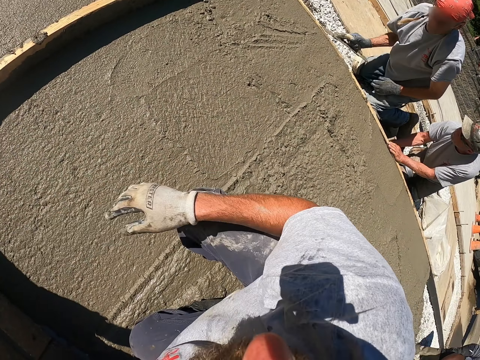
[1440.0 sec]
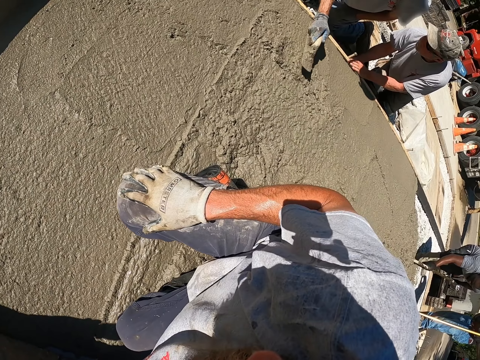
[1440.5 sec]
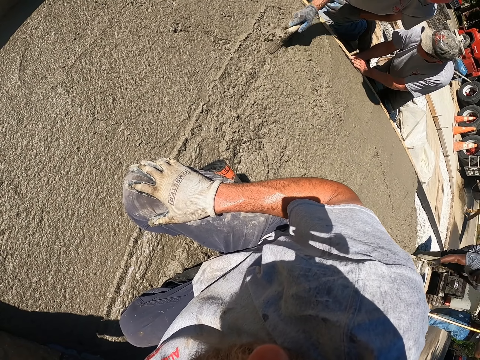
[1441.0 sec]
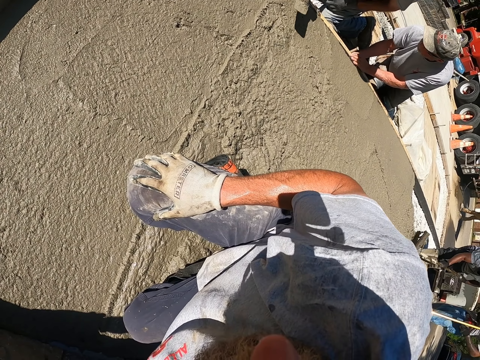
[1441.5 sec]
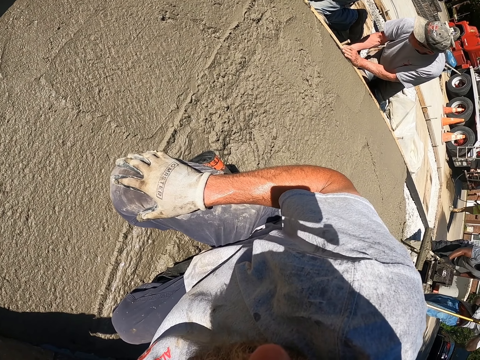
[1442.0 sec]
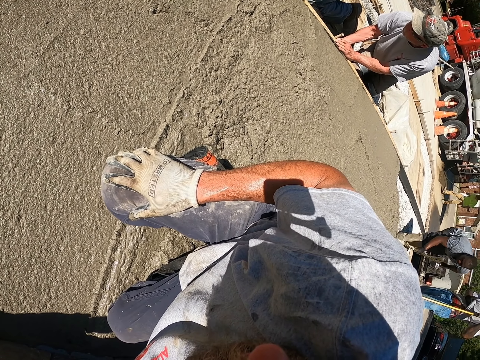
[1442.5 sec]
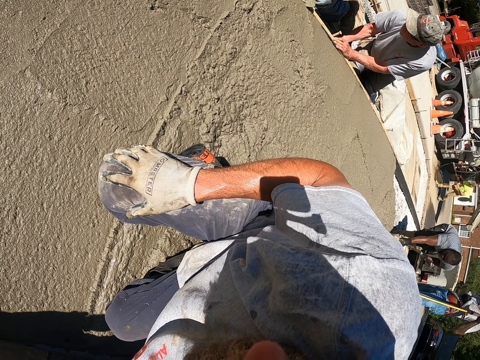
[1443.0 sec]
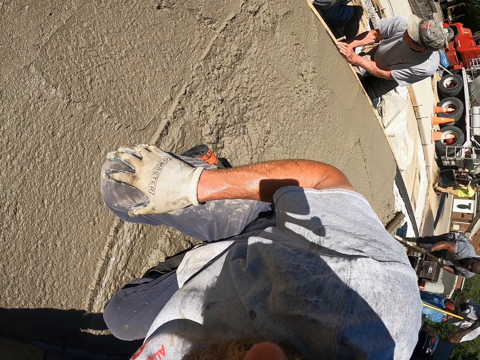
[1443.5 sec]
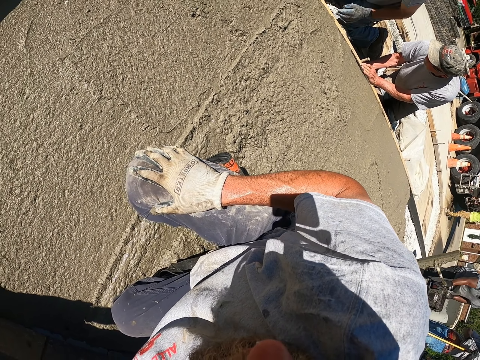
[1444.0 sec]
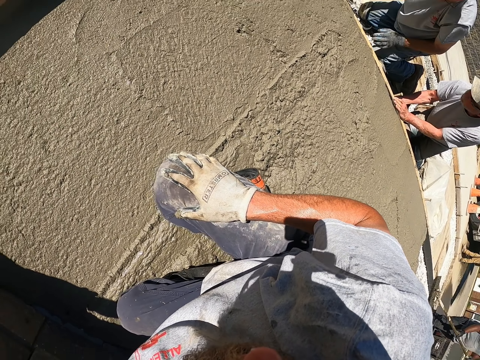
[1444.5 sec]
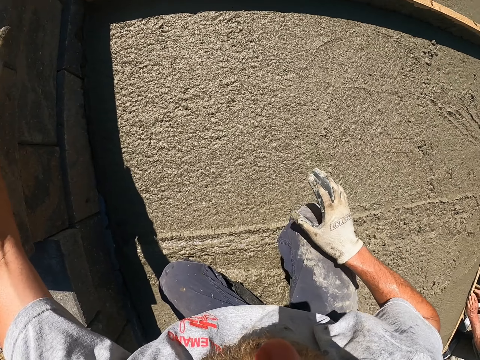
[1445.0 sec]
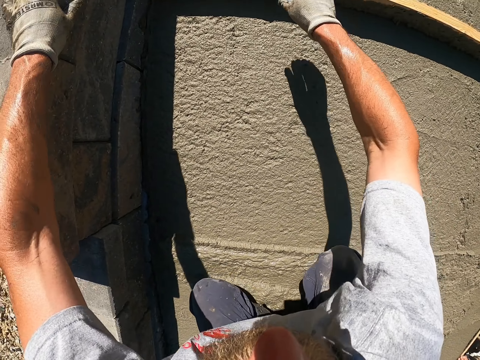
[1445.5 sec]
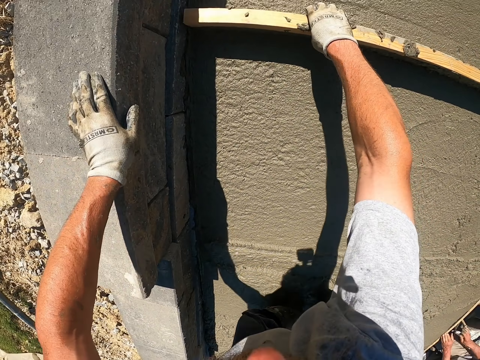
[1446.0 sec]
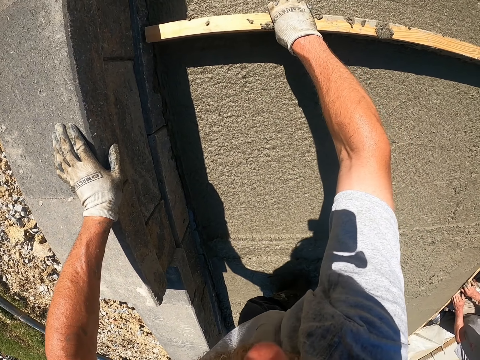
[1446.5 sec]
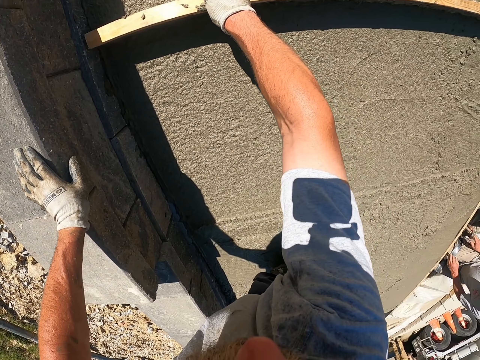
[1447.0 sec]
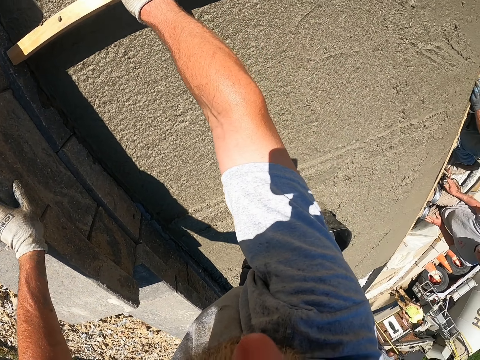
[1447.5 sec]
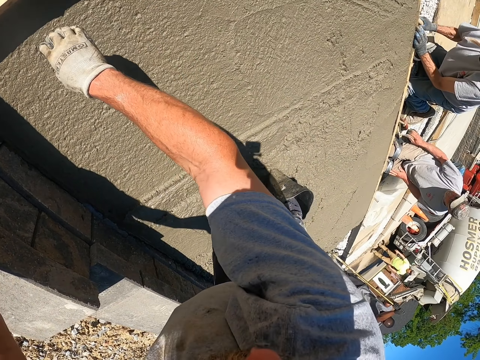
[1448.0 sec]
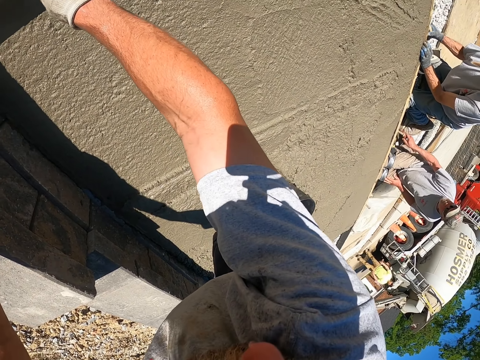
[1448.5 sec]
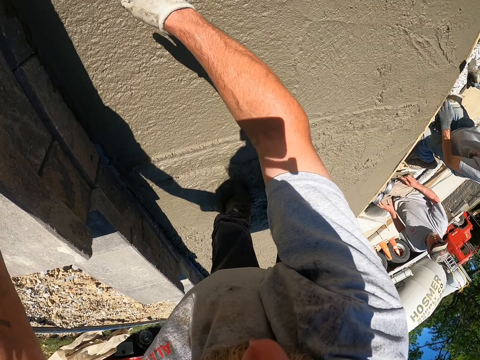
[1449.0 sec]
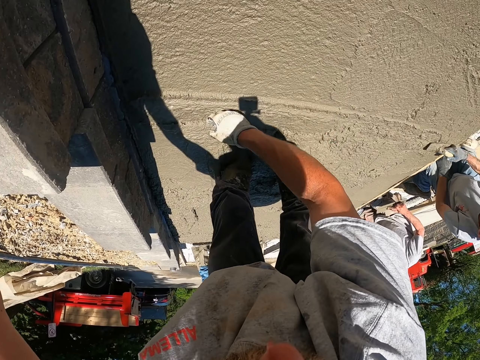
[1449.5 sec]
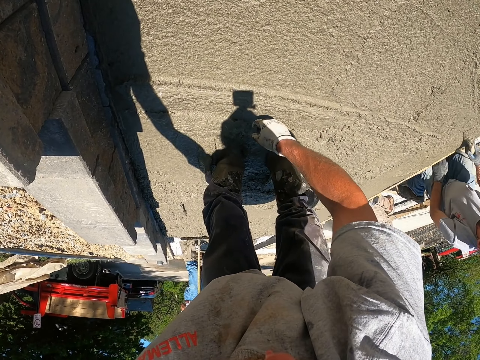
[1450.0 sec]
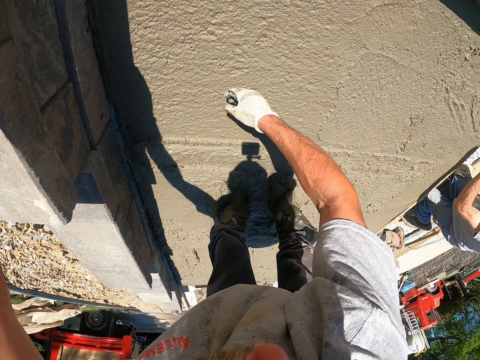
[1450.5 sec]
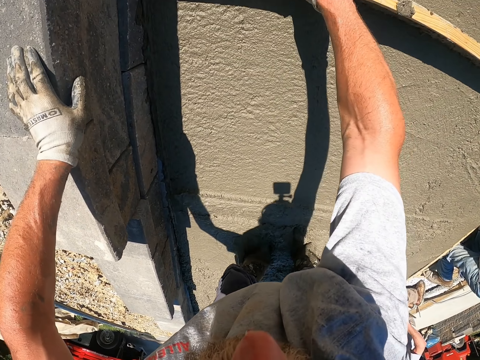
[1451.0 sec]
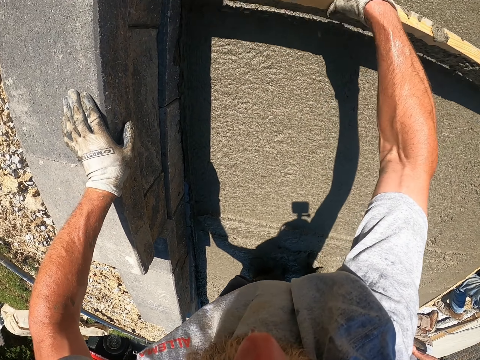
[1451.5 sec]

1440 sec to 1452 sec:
The camera wearer uses a wooden screed or timber to flatten the cement.

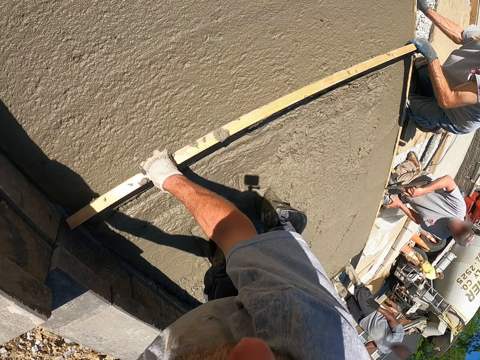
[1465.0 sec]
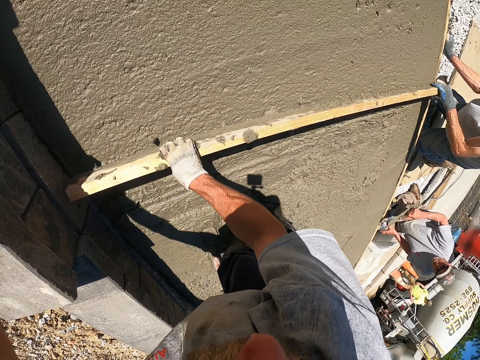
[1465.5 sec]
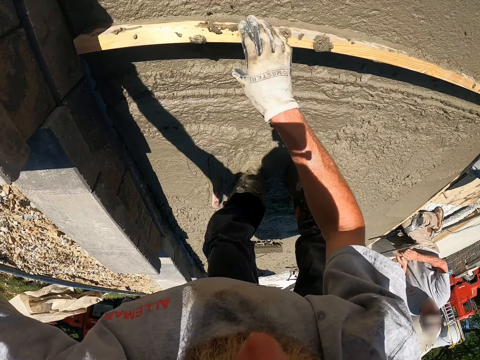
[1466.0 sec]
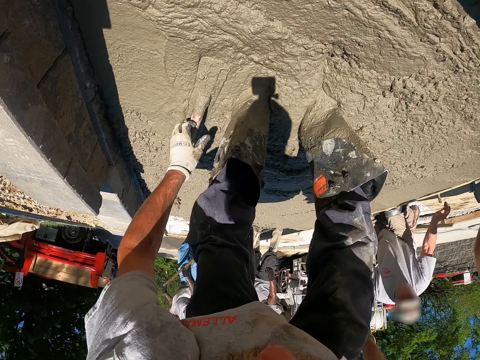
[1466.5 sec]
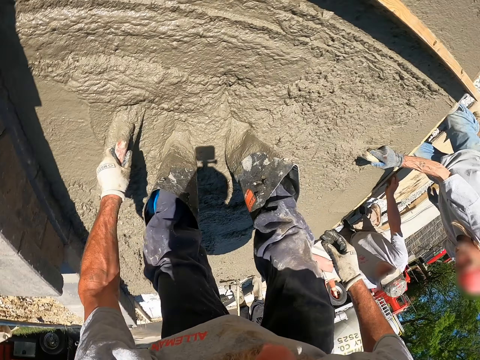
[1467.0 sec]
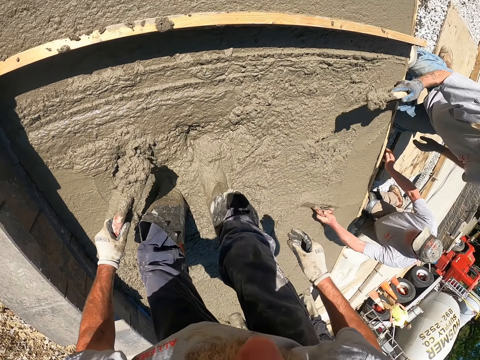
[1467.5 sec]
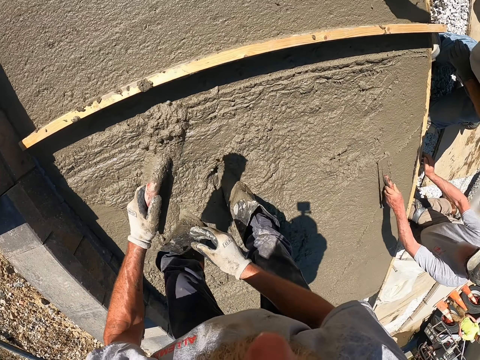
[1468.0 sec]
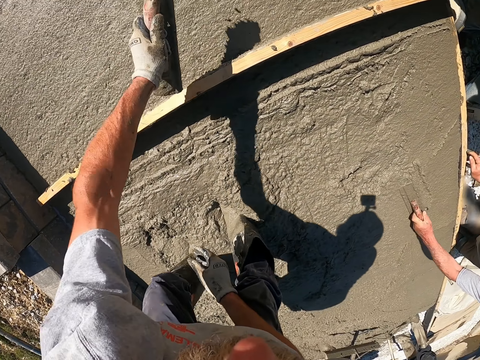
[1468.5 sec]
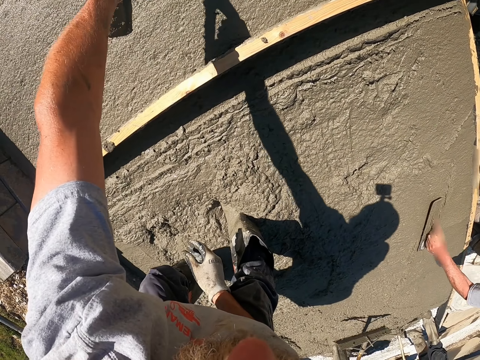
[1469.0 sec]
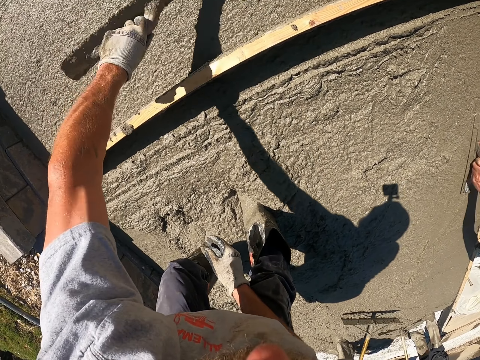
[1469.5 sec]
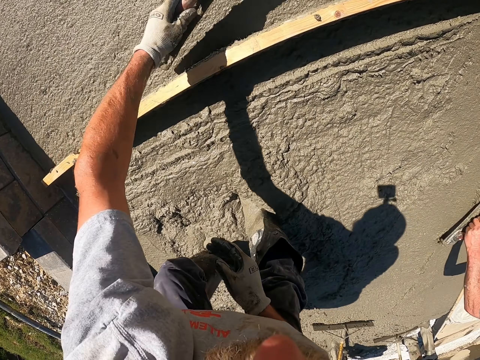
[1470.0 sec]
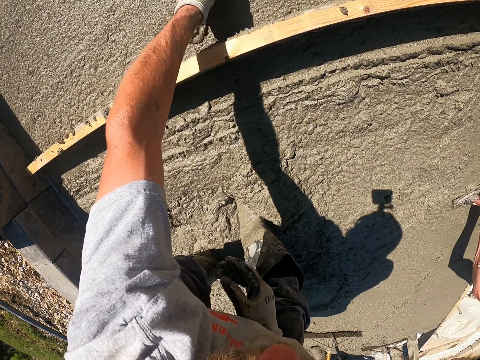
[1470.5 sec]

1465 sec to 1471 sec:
The camera wearer spreads the cement using the screed. They spread the cement using the screed again.

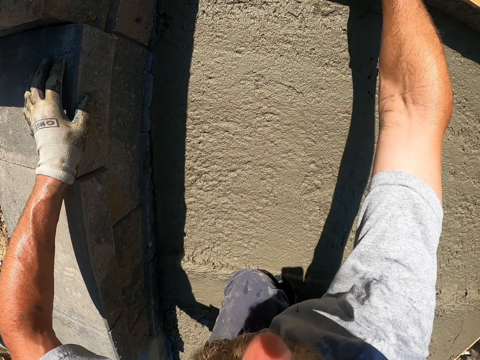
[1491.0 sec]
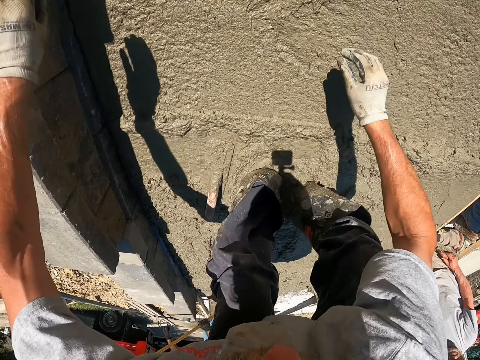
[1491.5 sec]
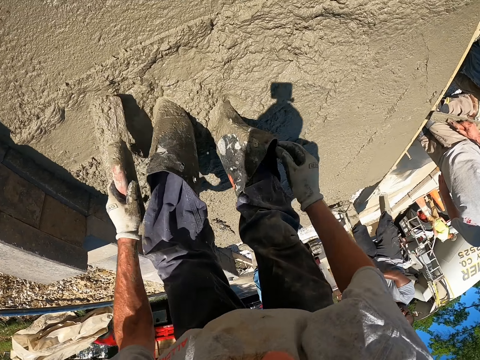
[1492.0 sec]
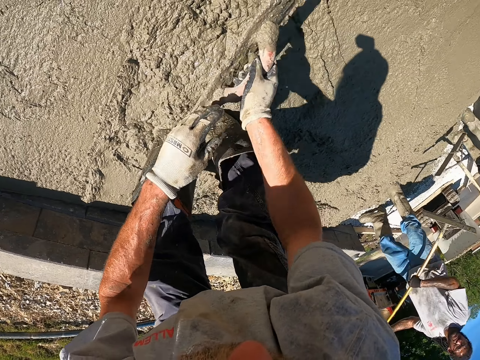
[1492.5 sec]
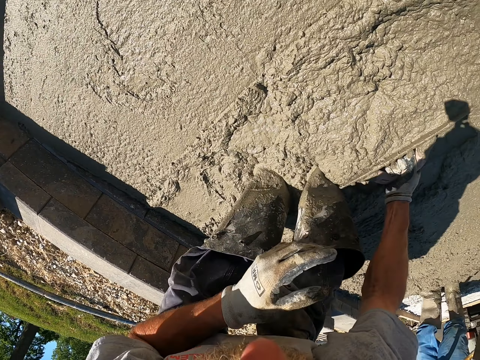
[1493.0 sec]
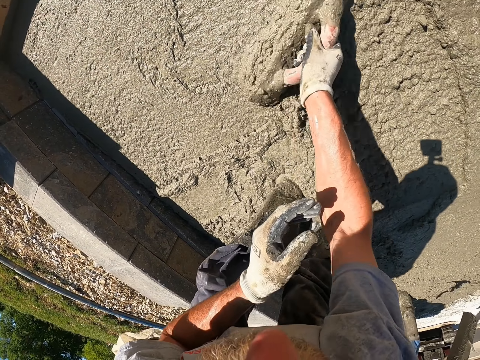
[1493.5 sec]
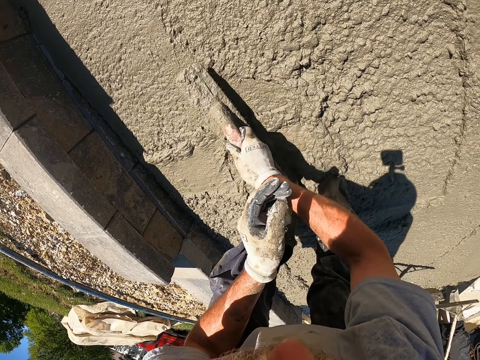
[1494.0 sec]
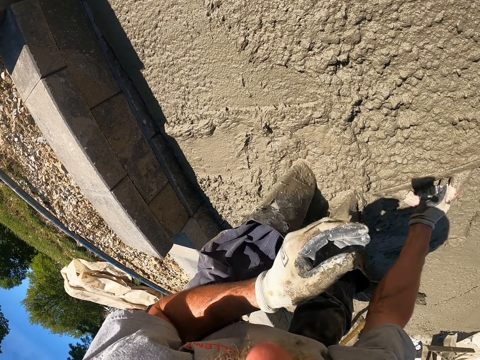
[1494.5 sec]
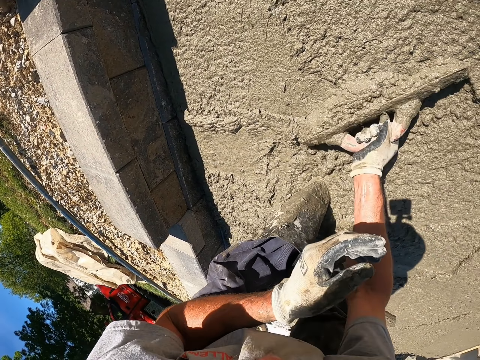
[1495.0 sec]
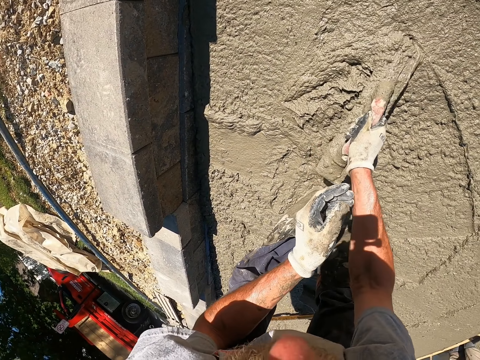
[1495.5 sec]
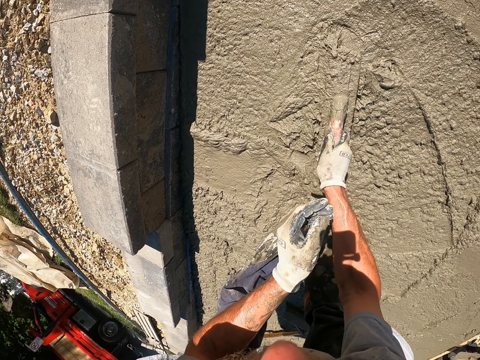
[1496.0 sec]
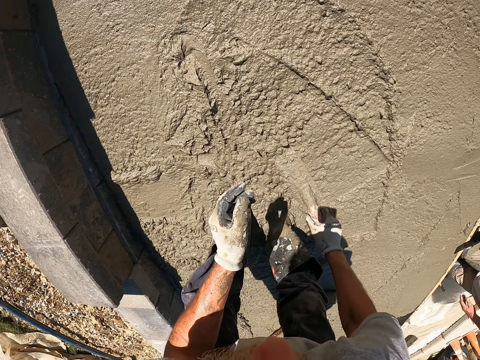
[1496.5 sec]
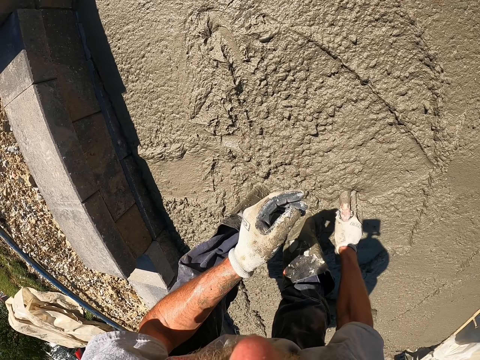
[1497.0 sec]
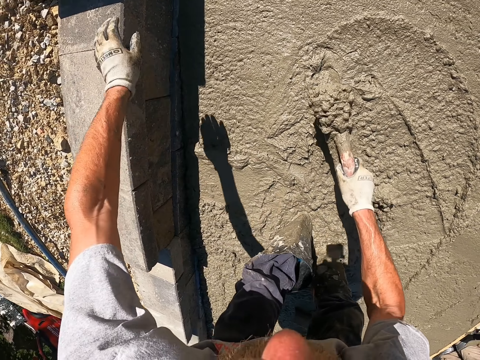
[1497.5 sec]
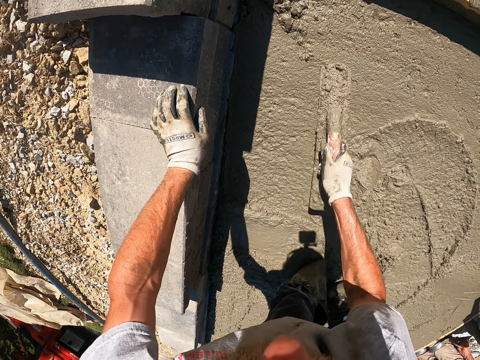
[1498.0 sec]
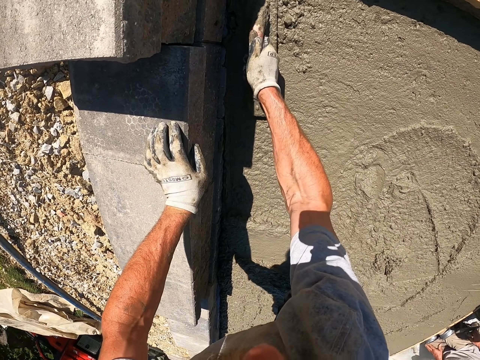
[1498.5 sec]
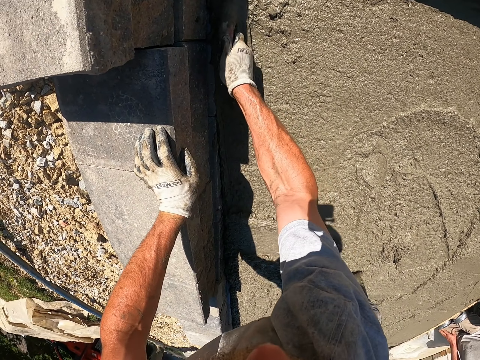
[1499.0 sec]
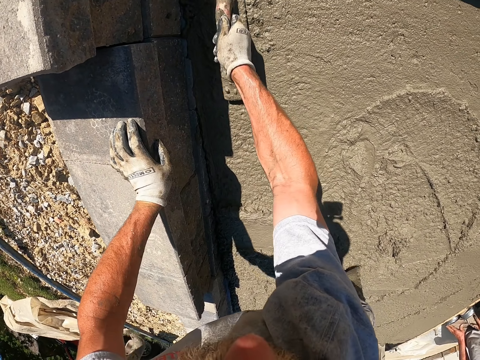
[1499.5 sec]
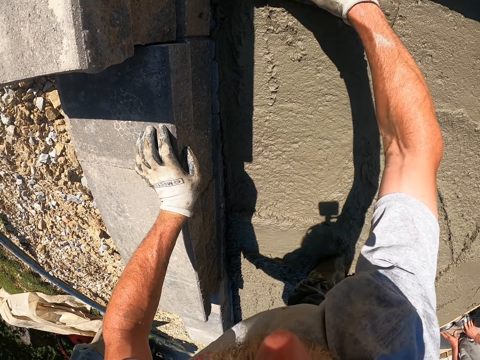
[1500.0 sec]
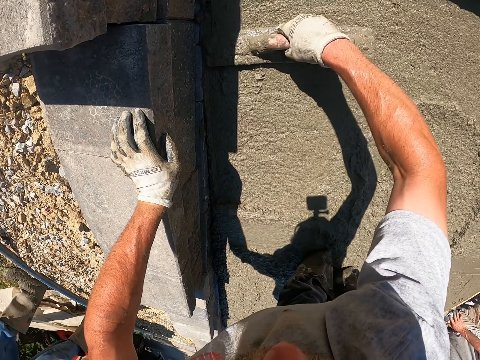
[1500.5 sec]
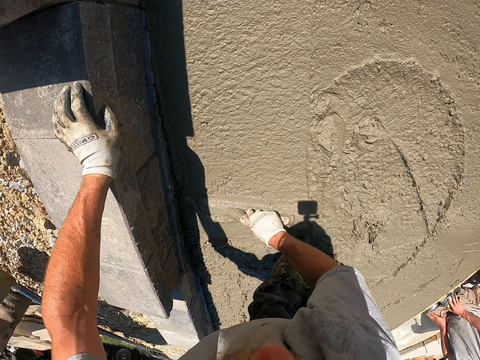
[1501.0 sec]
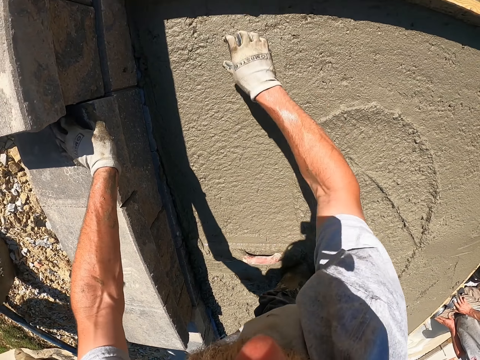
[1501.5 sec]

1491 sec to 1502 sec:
The camera wearer spreads the cement using the screed. They fetch cement using the screed. They spread the cement using the screed. They flatten the concrete floor using the screed.
